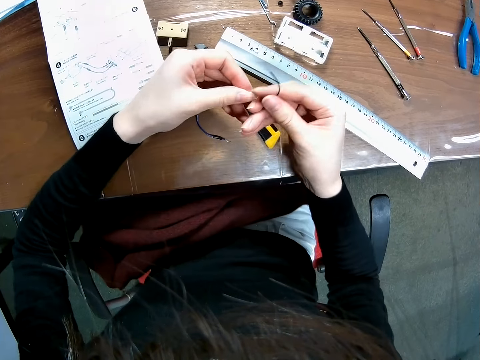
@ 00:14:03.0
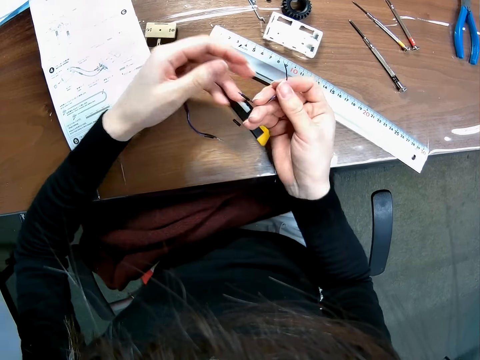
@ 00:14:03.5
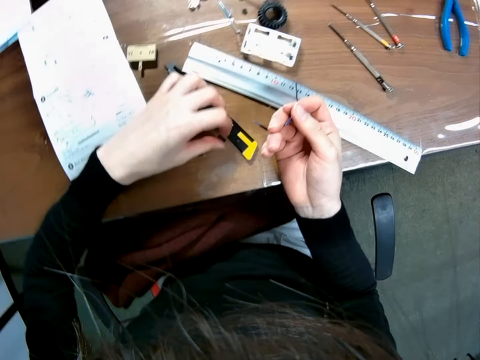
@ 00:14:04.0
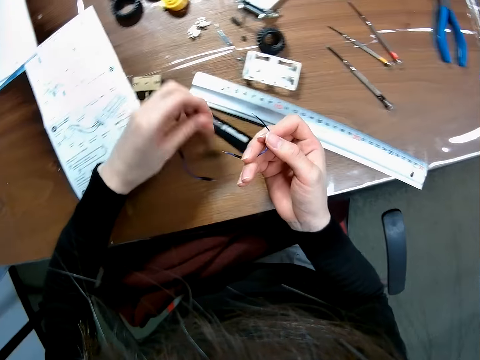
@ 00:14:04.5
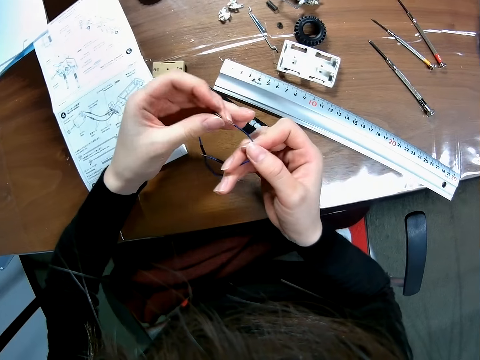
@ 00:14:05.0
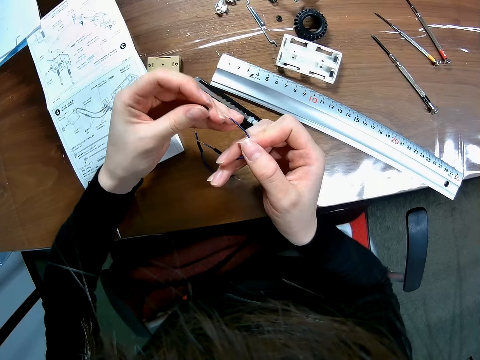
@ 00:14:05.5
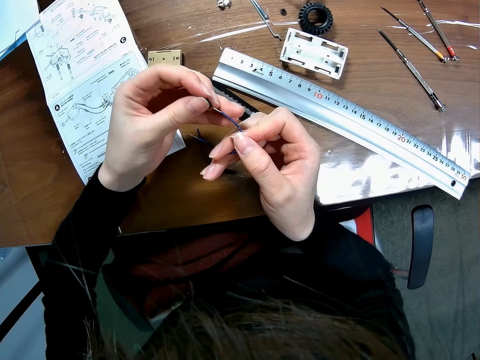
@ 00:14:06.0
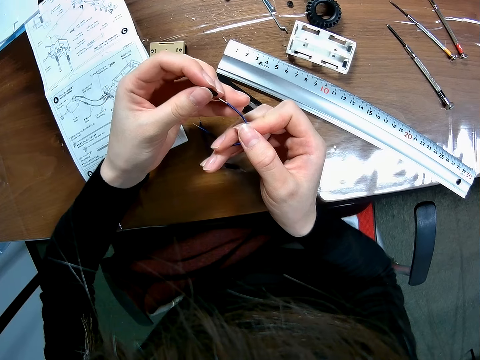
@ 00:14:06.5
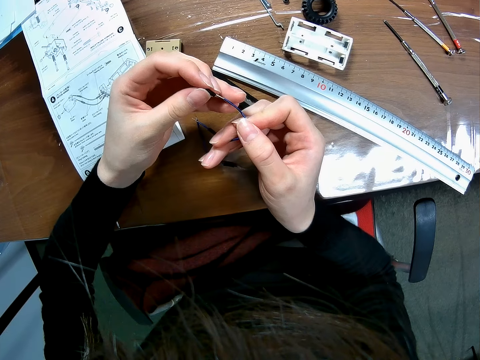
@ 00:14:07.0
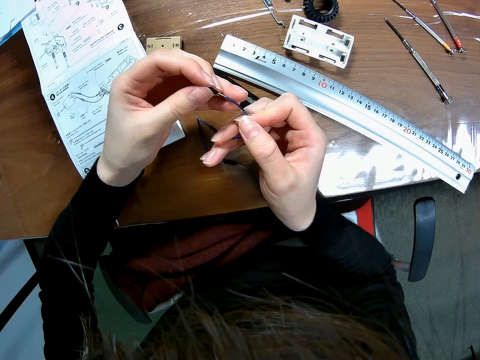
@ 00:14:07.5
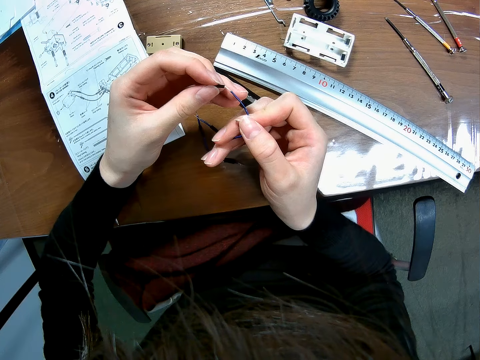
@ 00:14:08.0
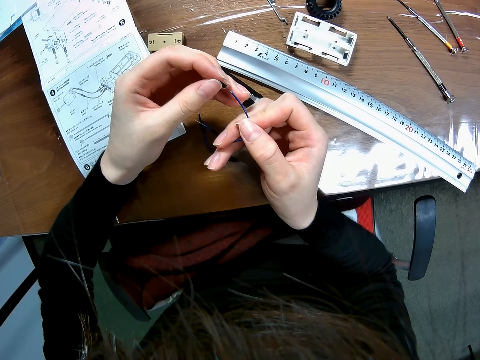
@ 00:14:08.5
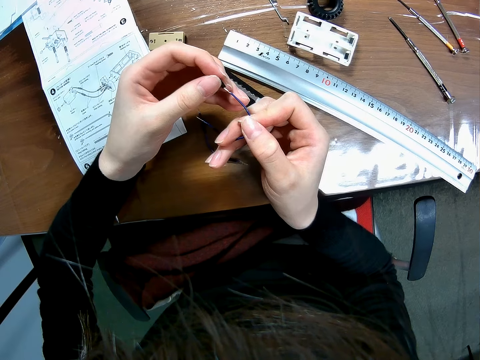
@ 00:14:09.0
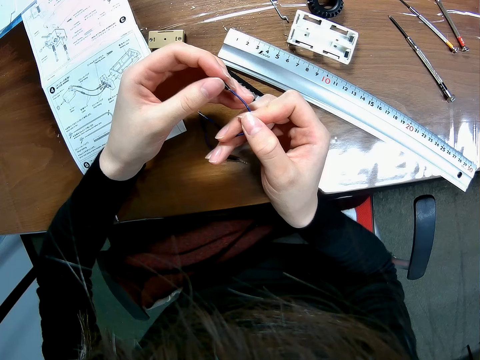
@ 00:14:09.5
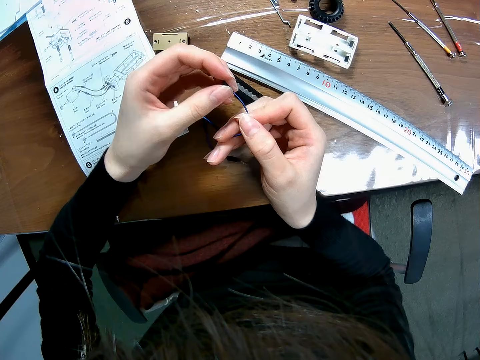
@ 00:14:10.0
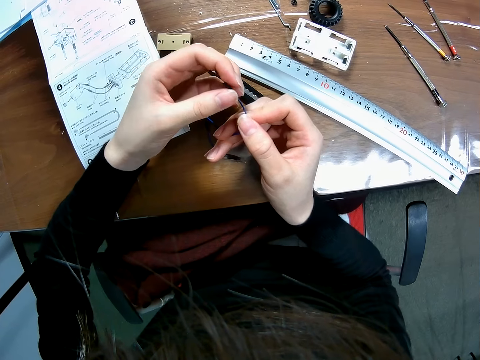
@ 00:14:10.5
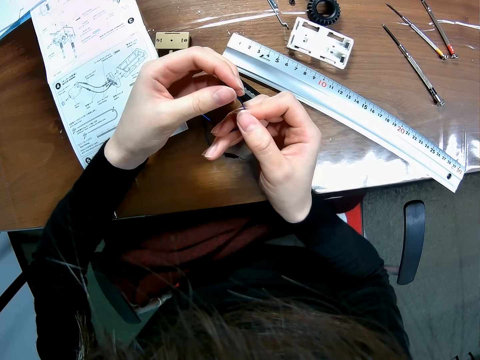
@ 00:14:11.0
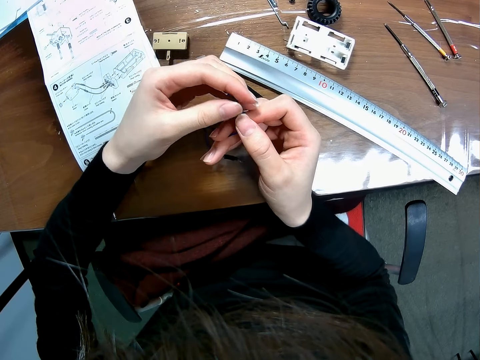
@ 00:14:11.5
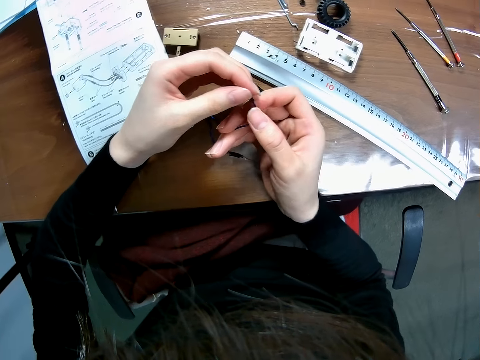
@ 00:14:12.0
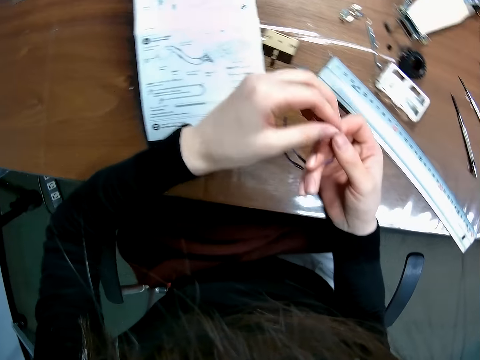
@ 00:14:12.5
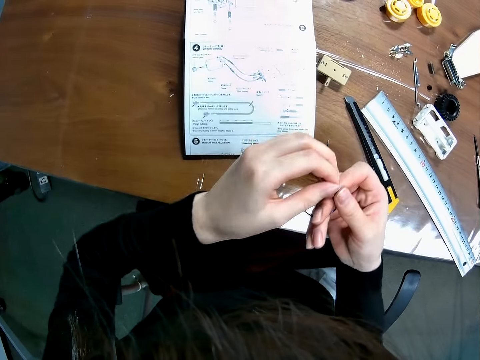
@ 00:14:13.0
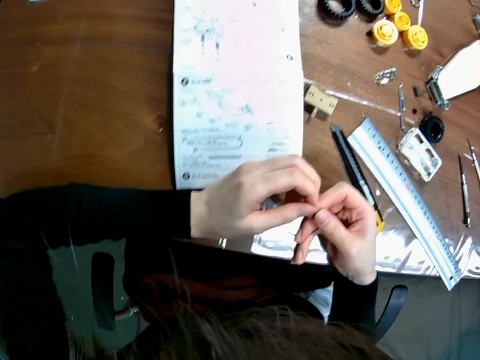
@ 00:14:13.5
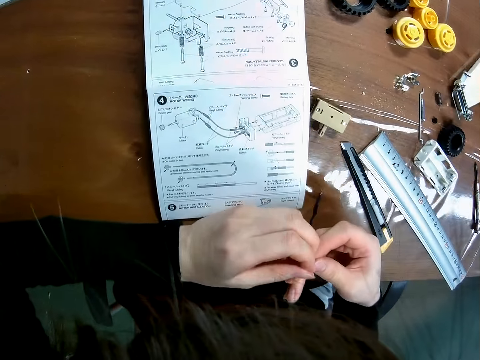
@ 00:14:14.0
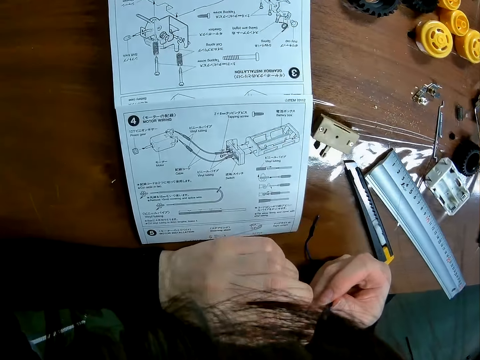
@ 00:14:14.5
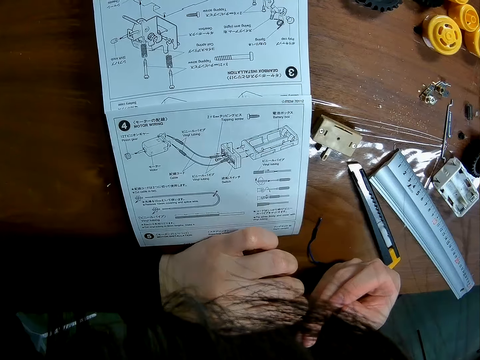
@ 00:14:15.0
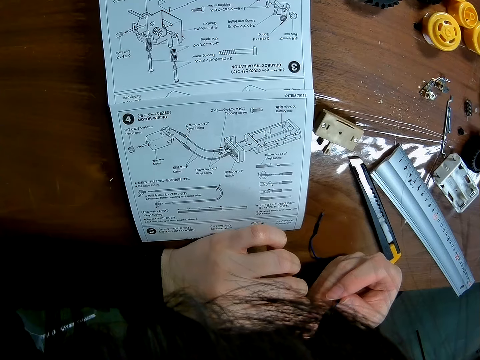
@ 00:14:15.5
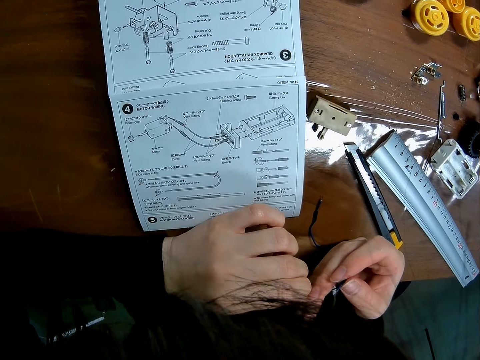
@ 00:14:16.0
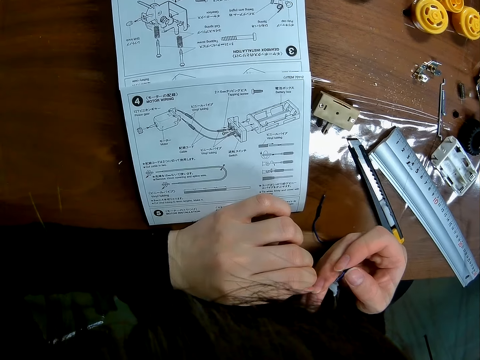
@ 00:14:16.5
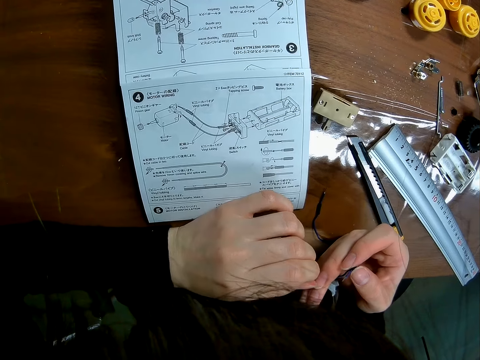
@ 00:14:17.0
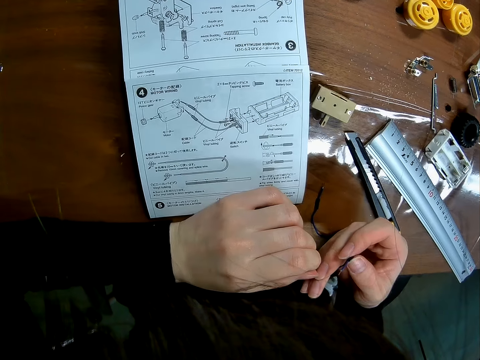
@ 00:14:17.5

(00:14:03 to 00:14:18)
The camera wearer picks up a wire from the table. They attach the wire together. They read the sketch.

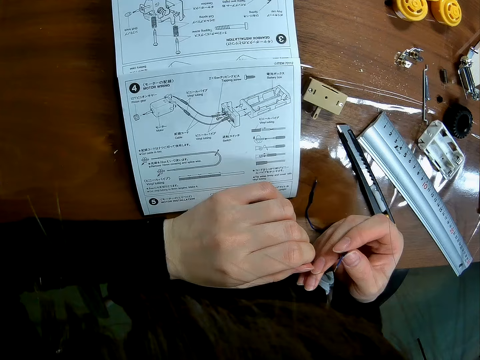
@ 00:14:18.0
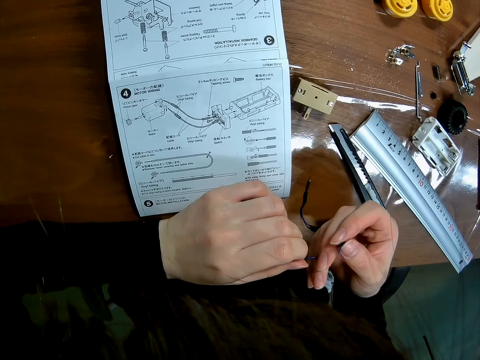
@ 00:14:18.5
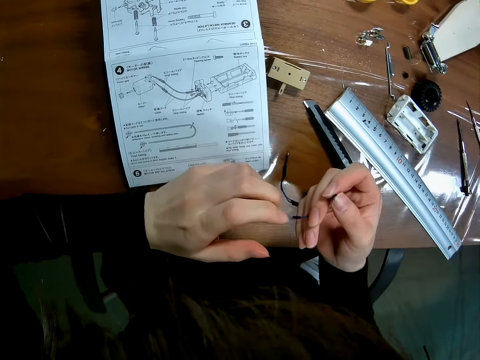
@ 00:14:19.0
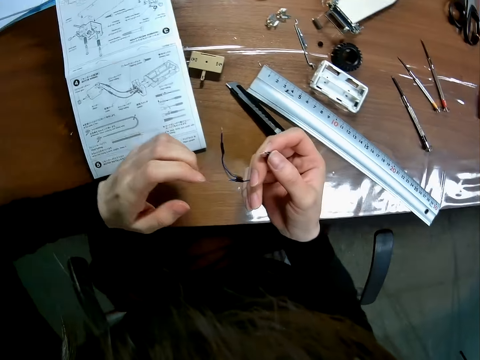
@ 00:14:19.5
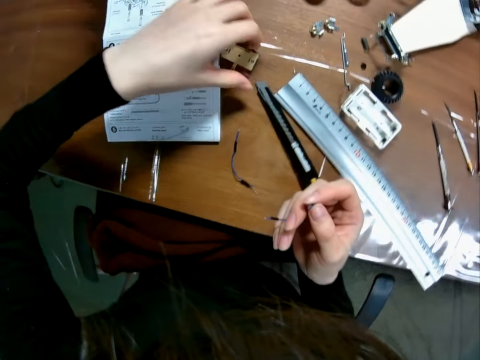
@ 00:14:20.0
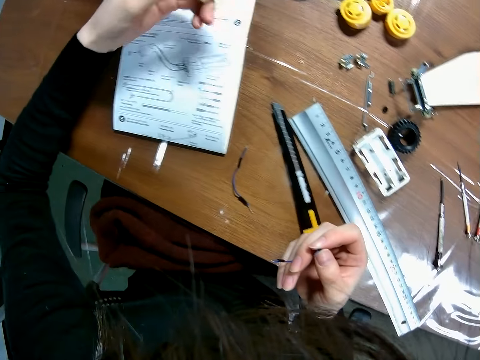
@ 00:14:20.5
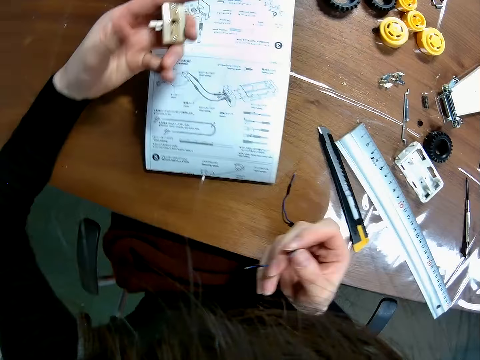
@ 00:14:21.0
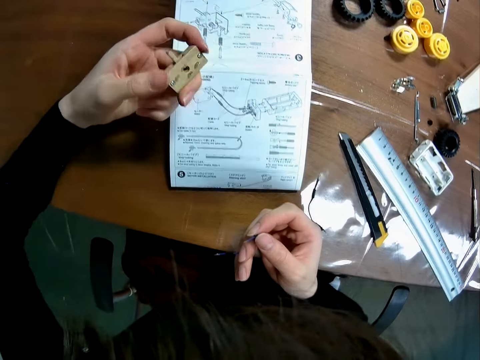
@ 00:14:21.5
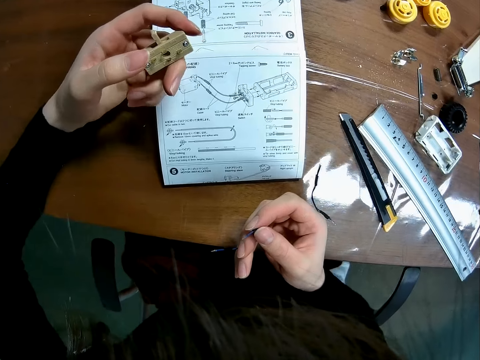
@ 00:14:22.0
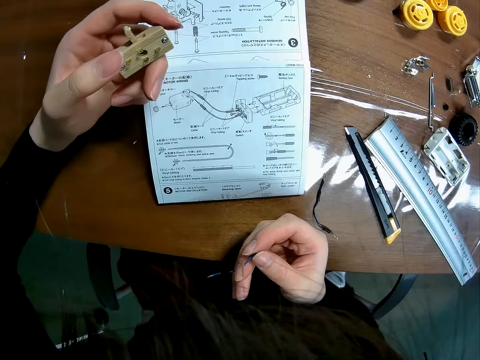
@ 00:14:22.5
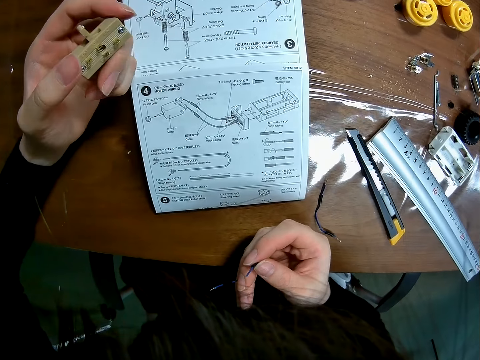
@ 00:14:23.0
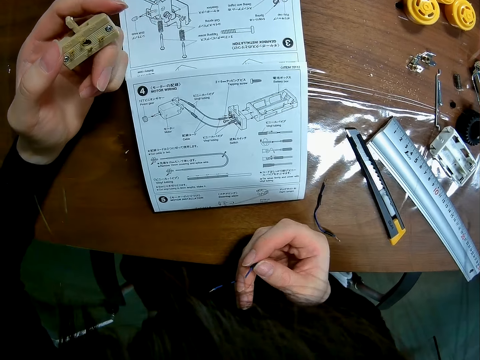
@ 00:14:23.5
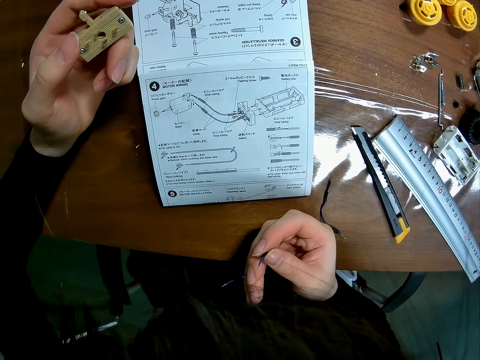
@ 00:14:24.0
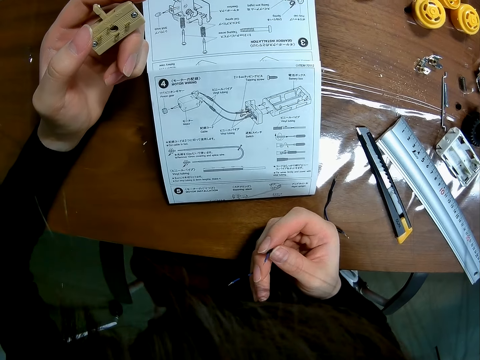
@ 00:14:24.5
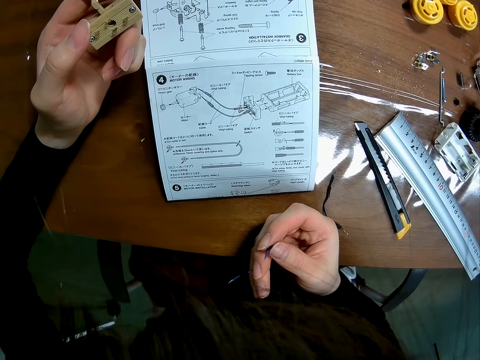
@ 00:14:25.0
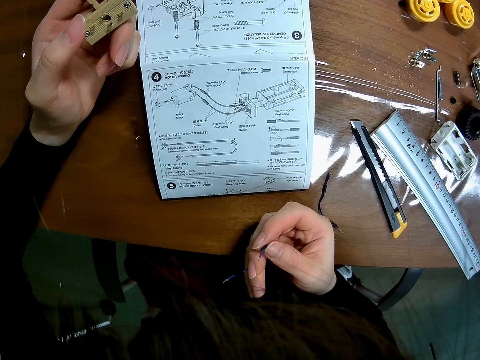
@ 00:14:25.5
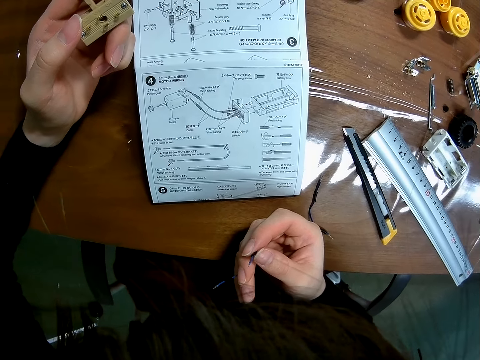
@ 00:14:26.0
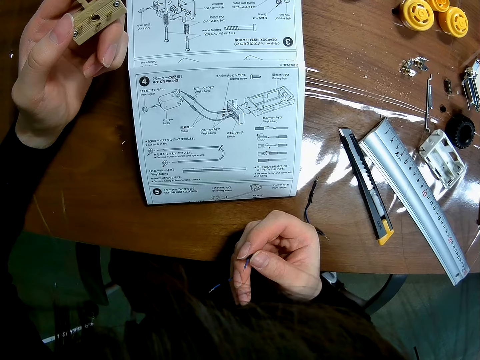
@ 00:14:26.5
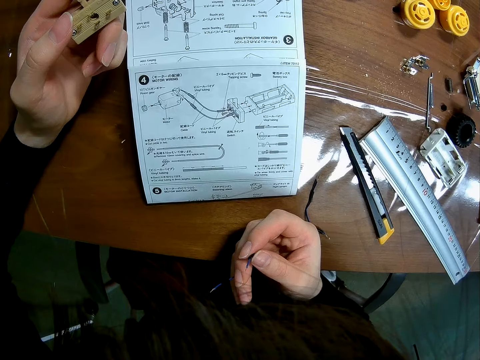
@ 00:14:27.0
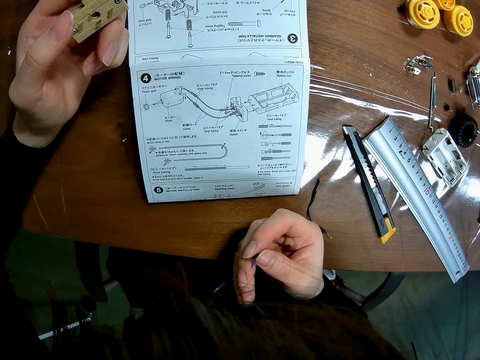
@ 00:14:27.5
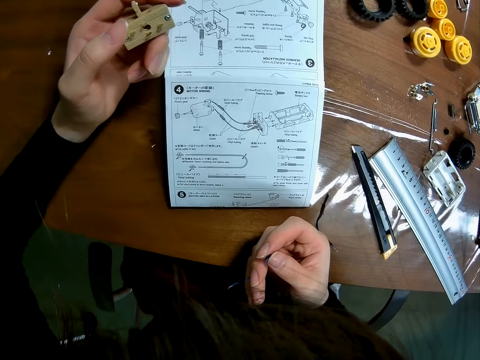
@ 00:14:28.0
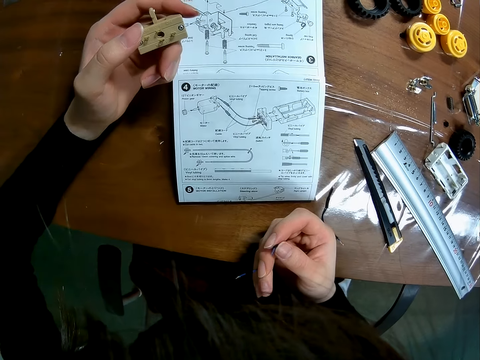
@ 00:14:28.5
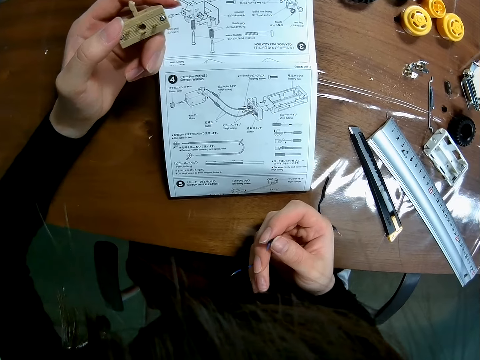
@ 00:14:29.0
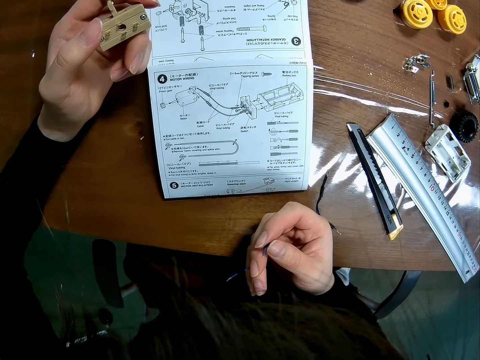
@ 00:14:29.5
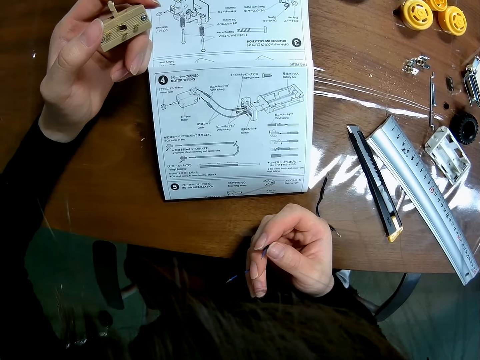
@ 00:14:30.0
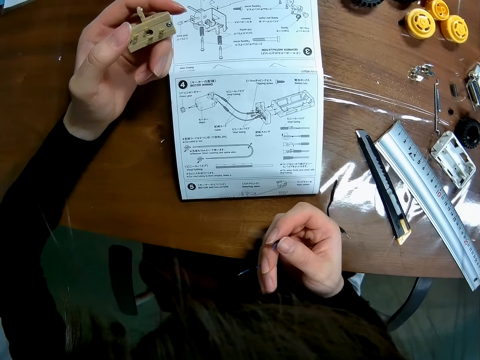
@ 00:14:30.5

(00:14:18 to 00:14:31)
The camera wearer picks up a plastic cover placed on the table. They read the sketch.
